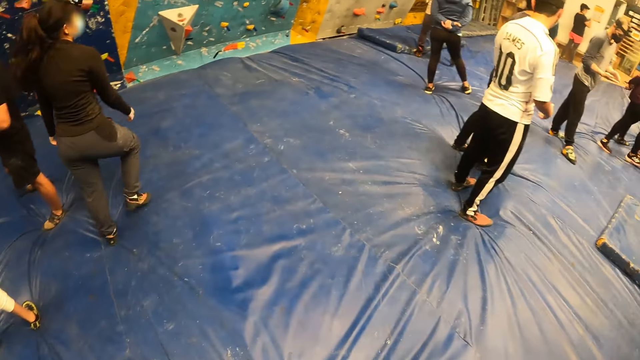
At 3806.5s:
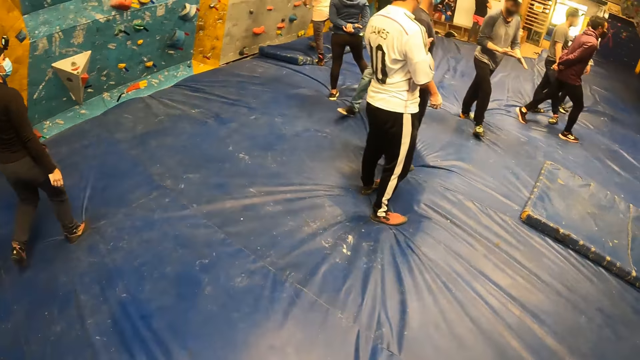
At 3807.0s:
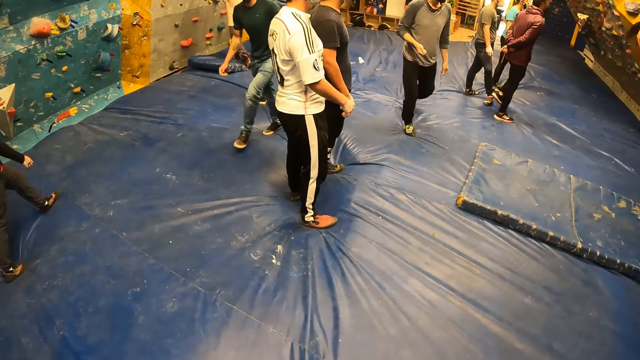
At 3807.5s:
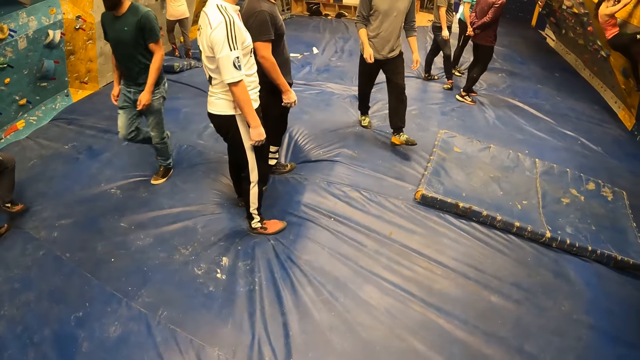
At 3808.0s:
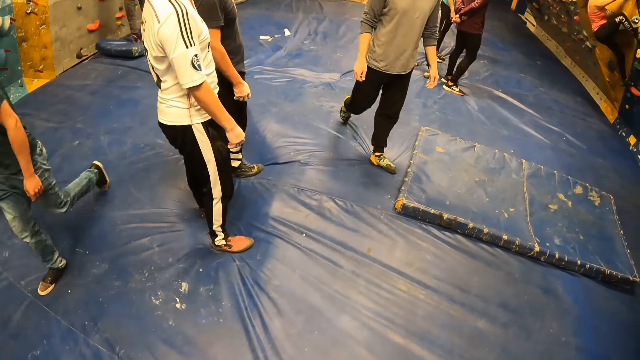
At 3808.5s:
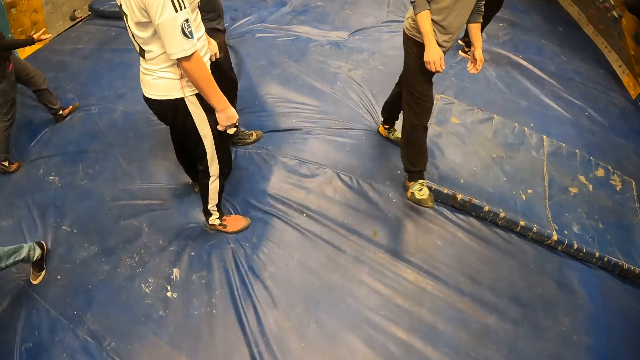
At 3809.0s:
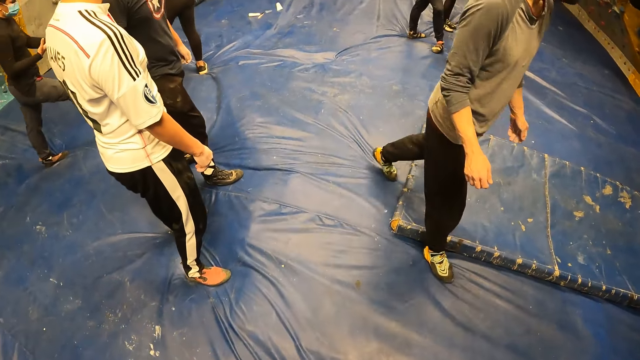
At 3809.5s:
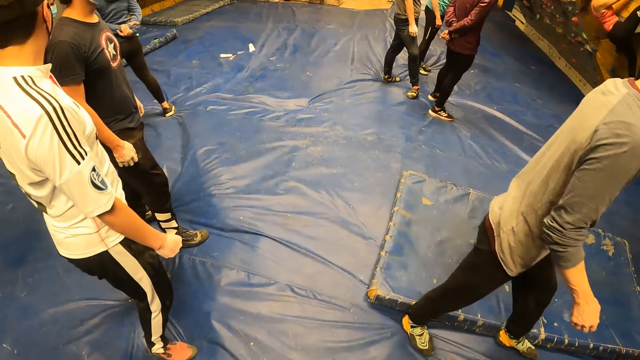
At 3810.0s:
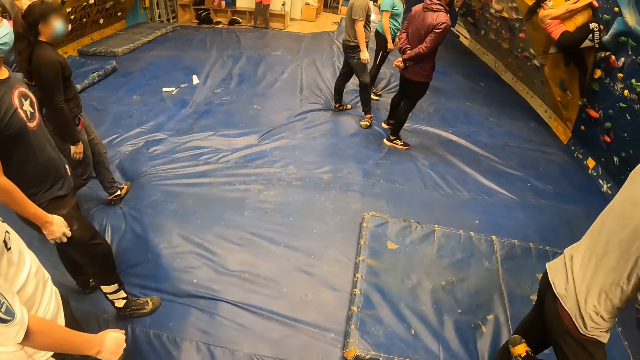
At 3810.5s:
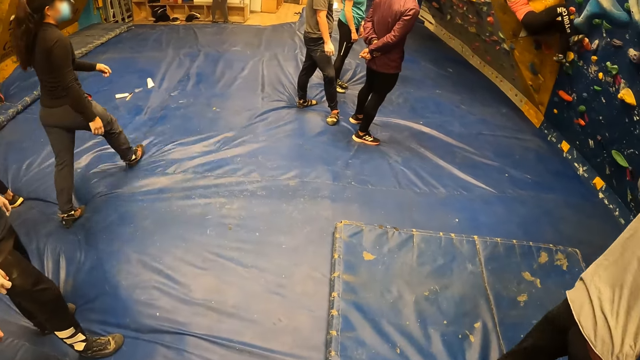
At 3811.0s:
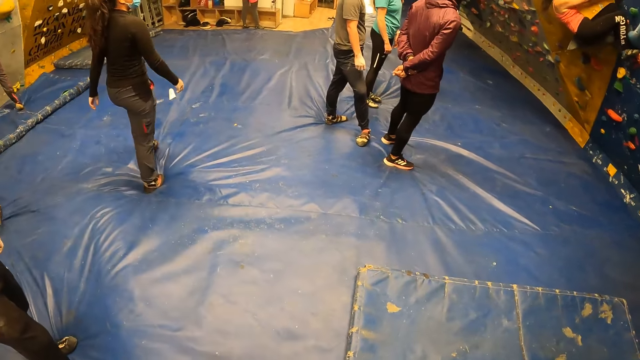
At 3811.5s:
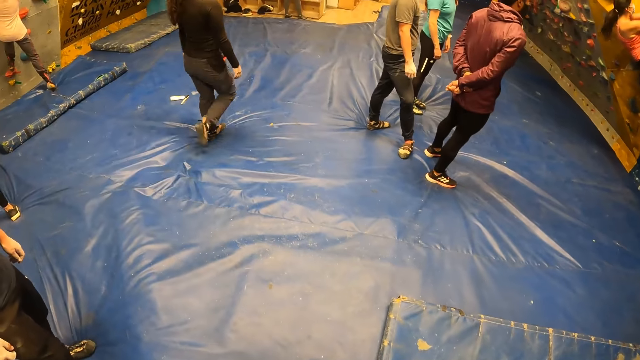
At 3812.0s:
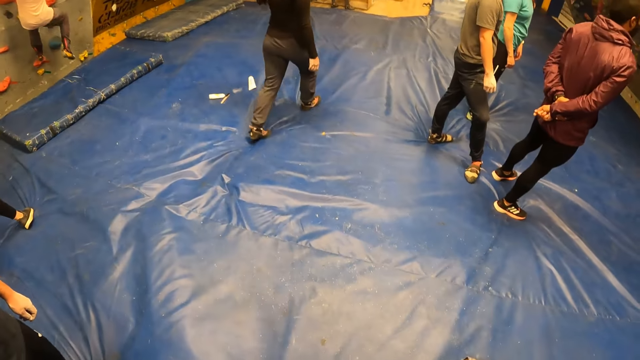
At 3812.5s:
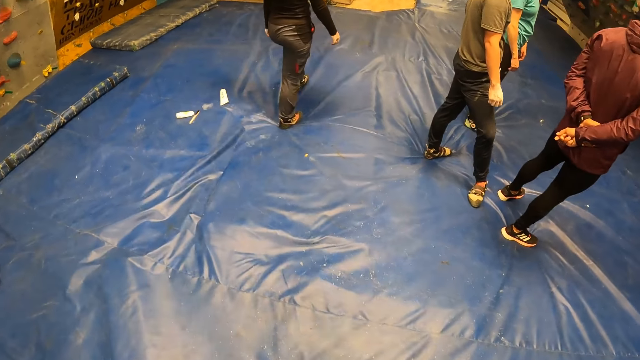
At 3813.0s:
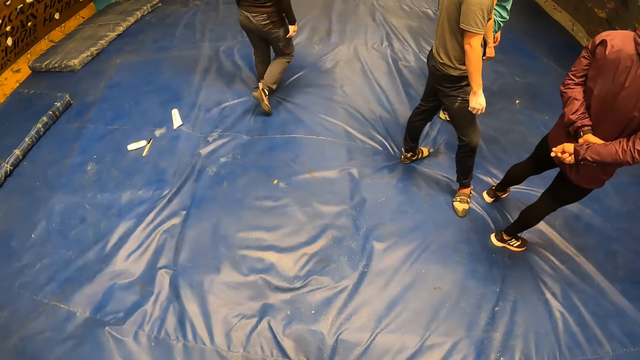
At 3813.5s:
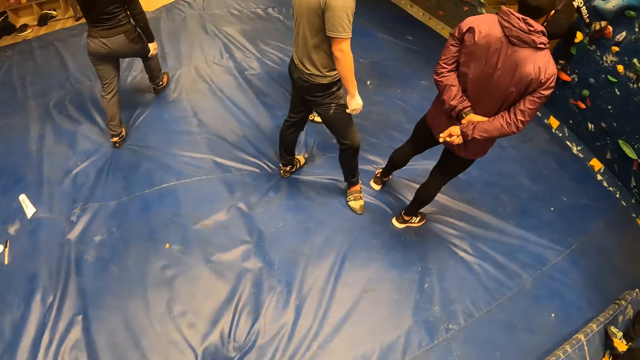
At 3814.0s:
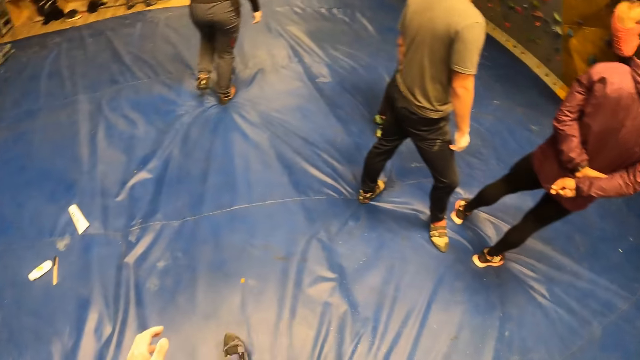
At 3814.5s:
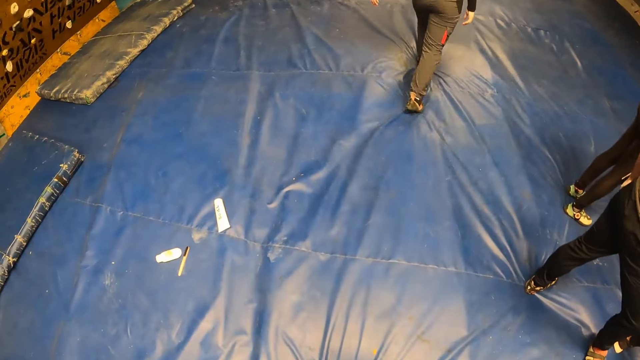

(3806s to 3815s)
A man walks past the camera wearer. The camera wearer walks across the room.

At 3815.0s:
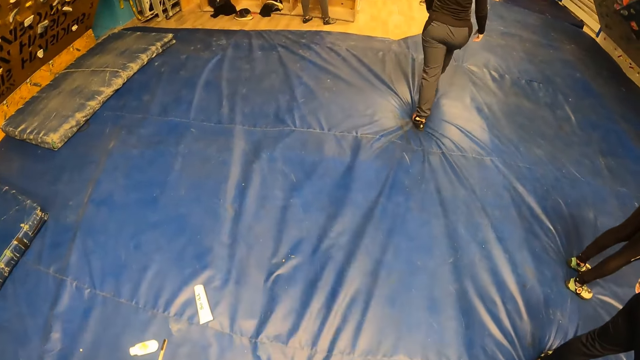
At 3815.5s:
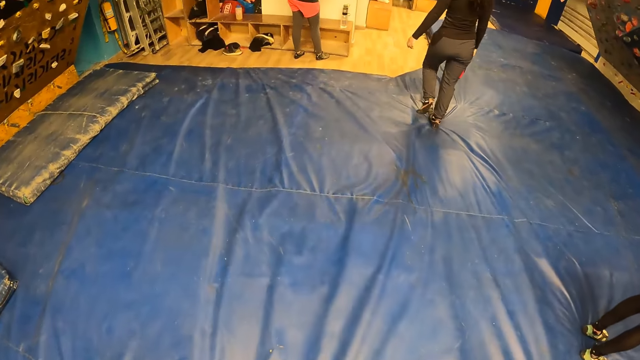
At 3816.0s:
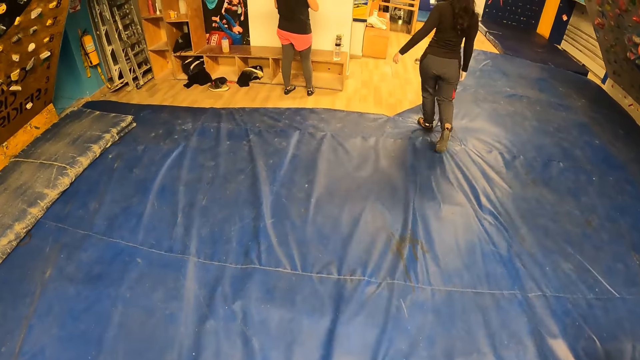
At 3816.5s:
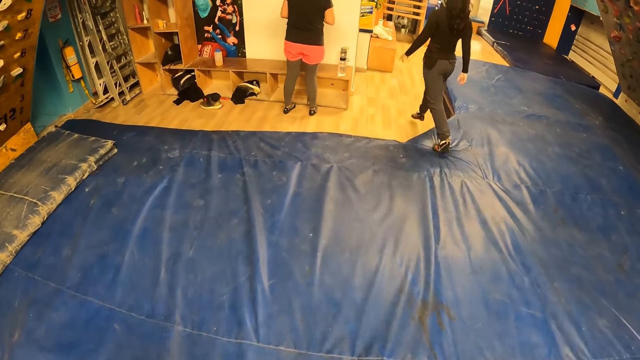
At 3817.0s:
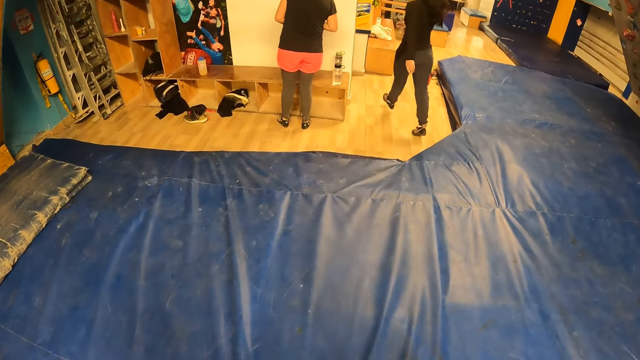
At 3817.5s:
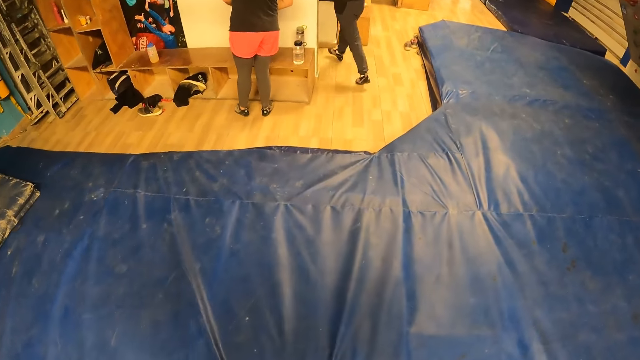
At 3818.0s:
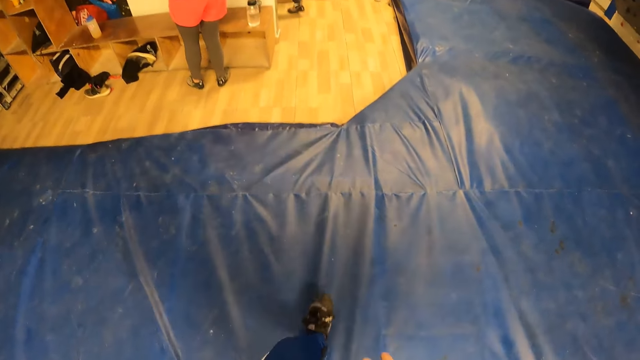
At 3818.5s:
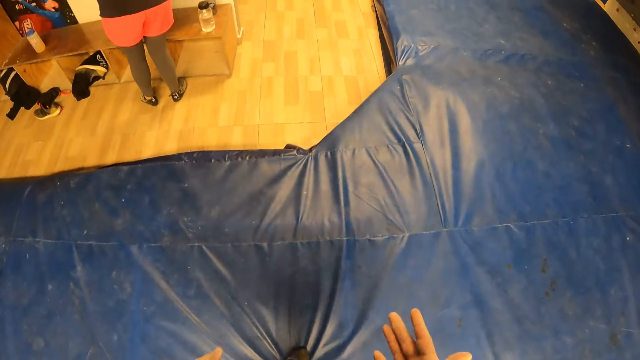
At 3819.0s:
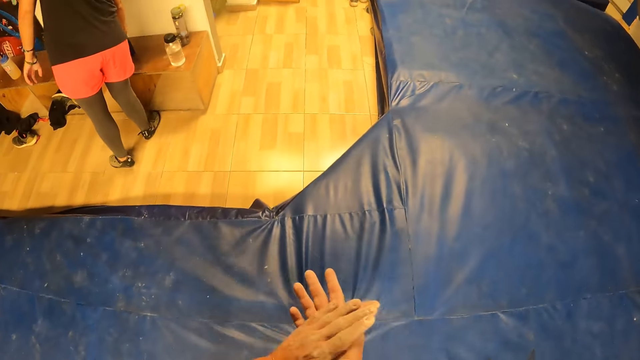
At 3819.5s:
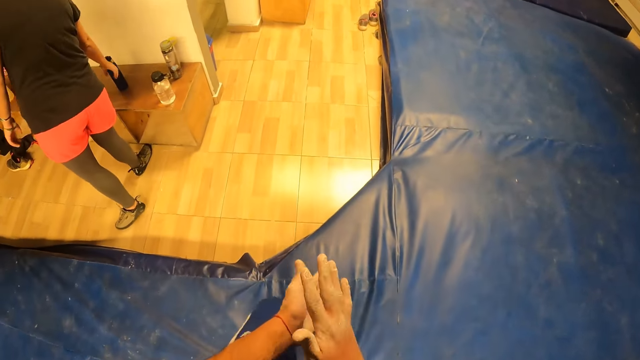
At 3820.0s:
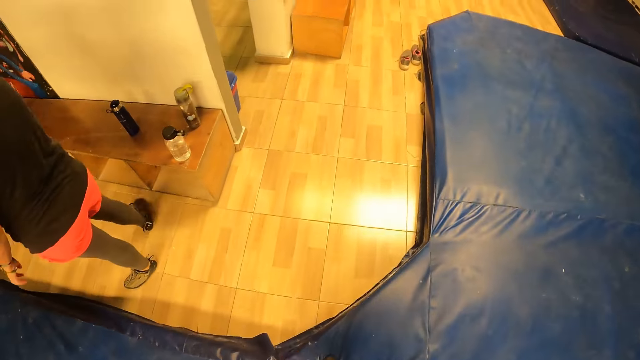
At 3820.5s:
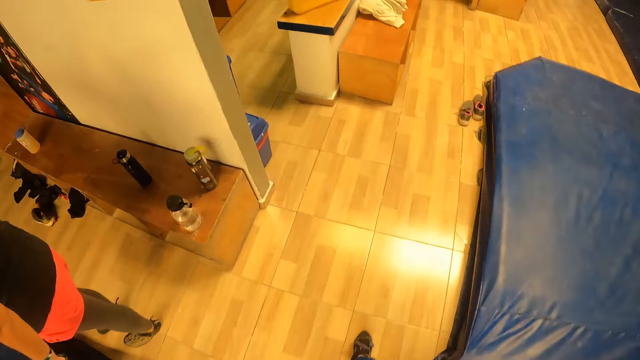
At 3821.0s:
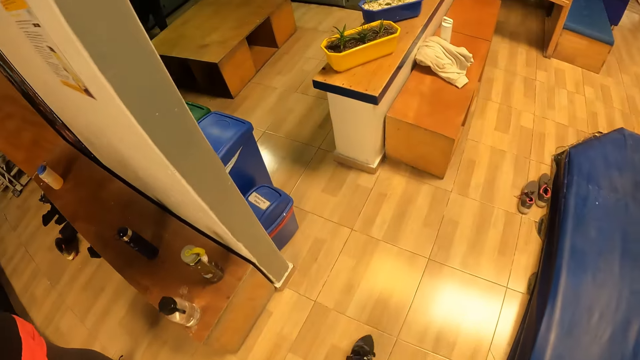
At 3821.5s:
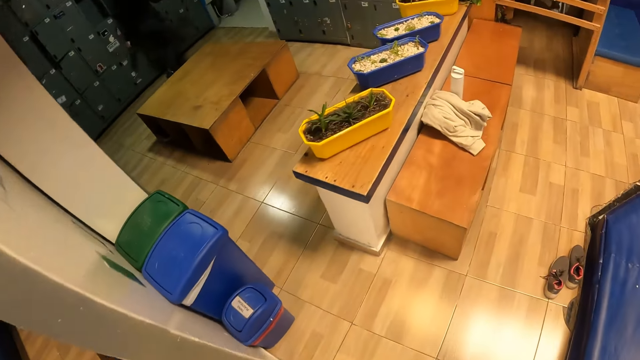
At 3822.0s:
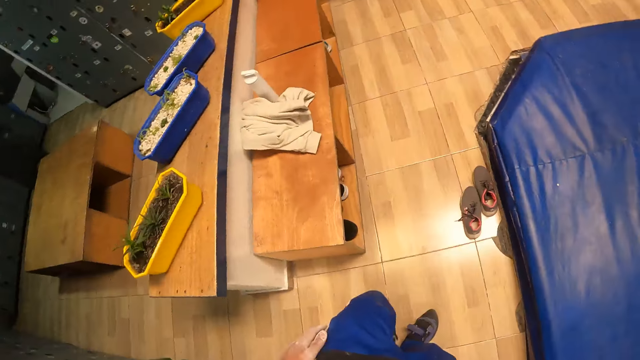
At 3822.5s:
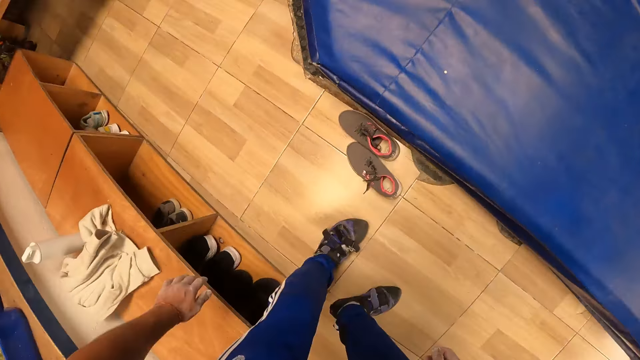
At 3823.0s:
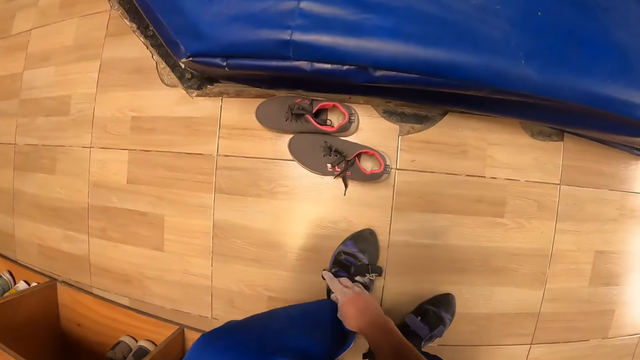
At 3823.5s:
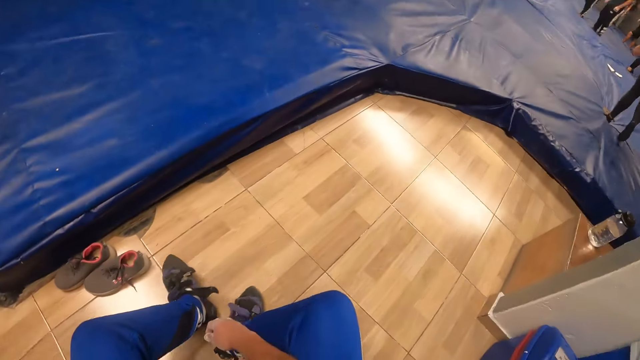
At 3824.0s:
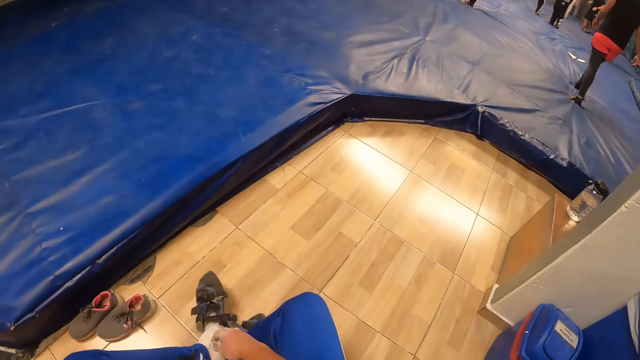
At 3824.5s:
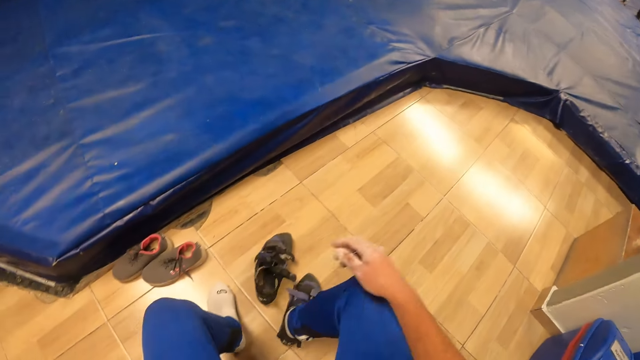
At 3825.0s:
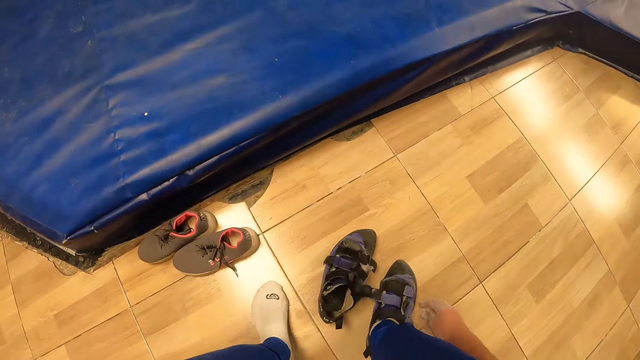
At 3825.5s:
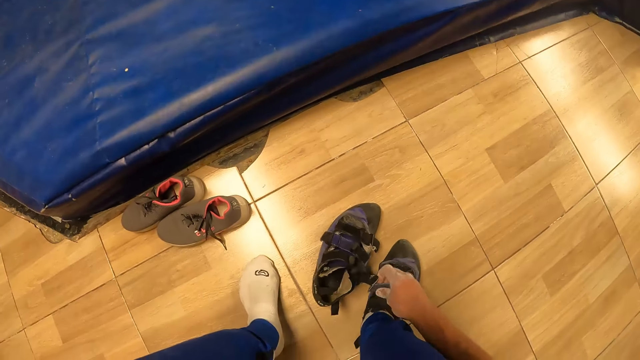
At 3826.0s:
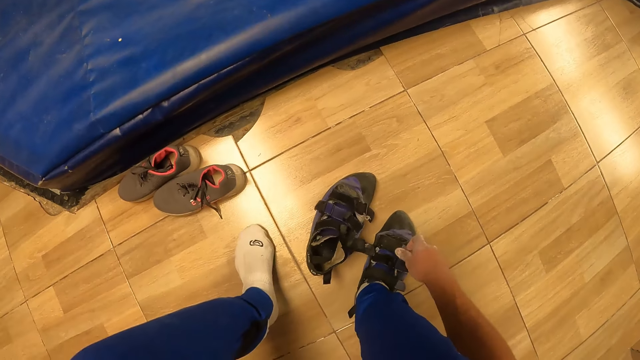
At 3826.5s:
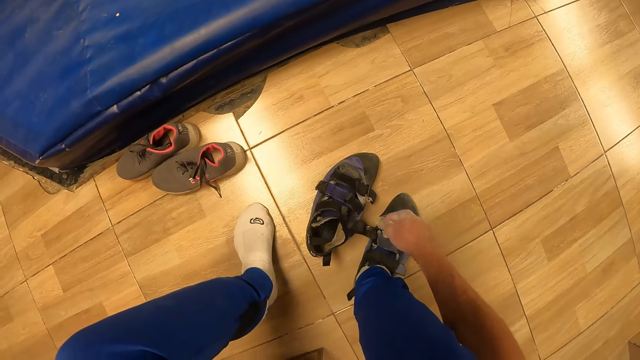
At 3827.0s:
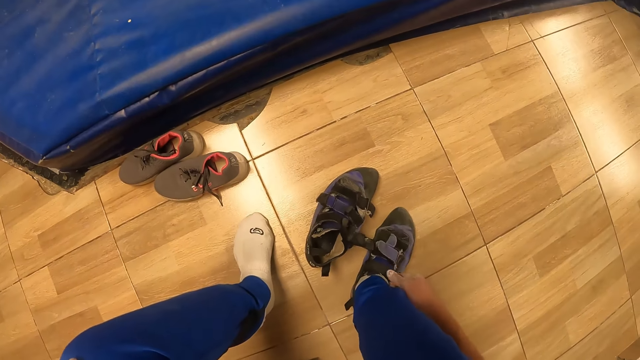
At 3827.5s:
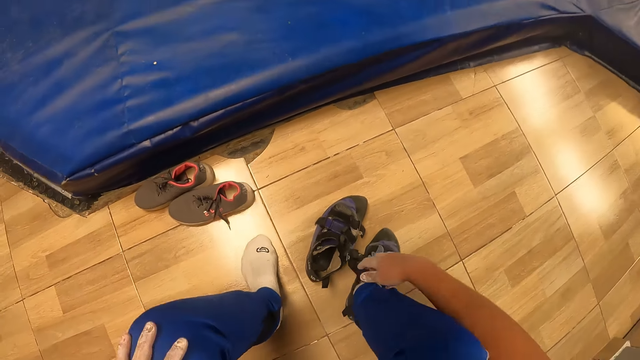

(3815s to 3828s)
The camera wearer walks towards a bench. He claps his hands and rubs his hands. He walks around the room. He sits on the bench. He unbuckles his left sandal with his right hand. He removes his left sandal with his right hand. He unbuckles his right sandal with his right hand.
